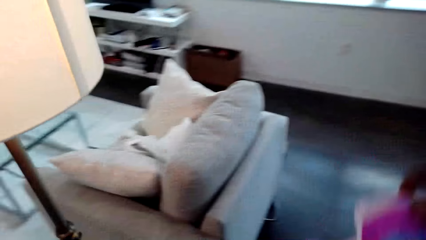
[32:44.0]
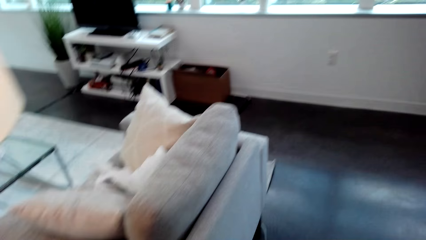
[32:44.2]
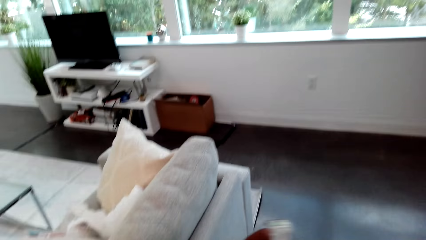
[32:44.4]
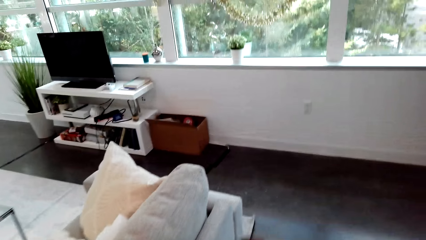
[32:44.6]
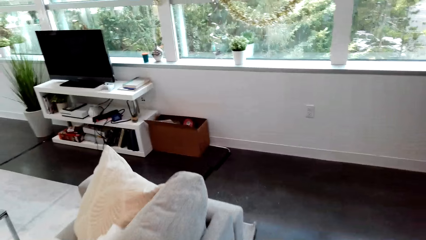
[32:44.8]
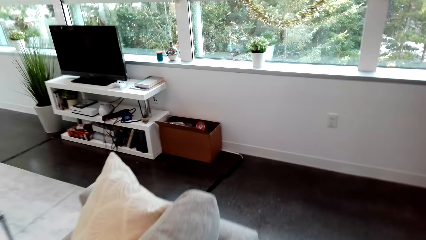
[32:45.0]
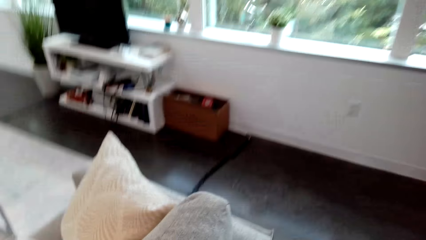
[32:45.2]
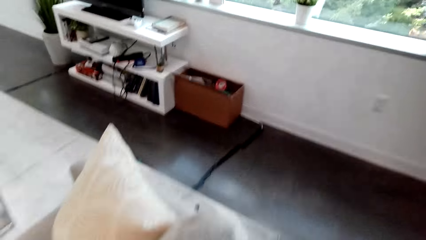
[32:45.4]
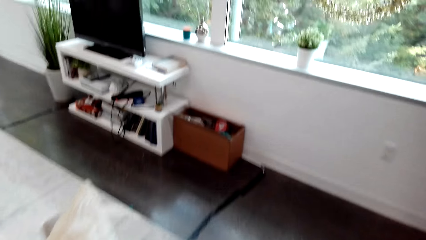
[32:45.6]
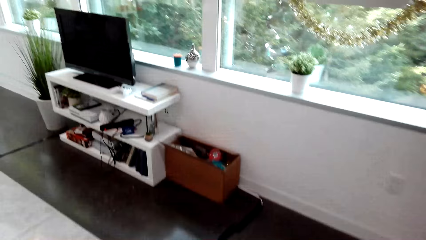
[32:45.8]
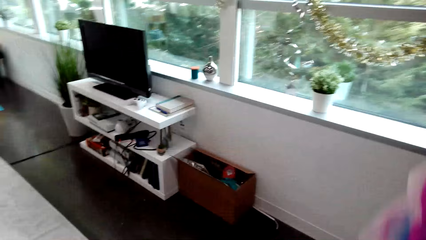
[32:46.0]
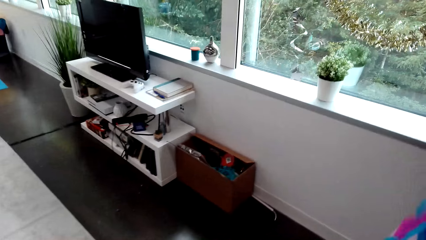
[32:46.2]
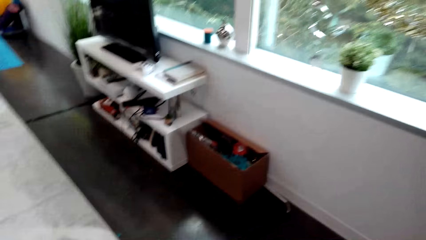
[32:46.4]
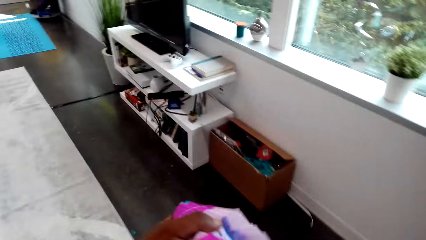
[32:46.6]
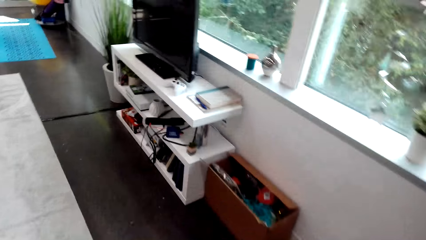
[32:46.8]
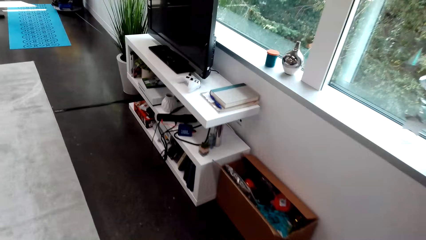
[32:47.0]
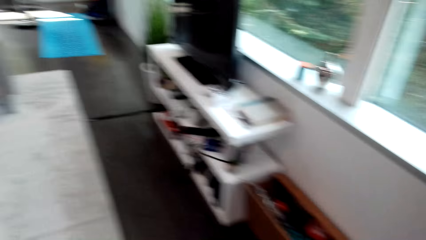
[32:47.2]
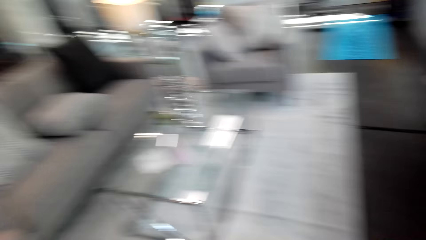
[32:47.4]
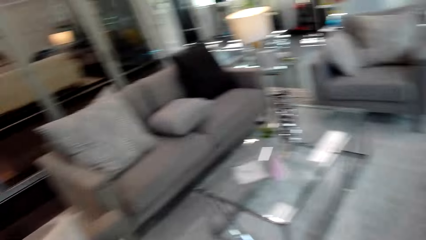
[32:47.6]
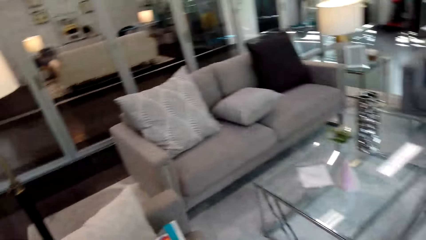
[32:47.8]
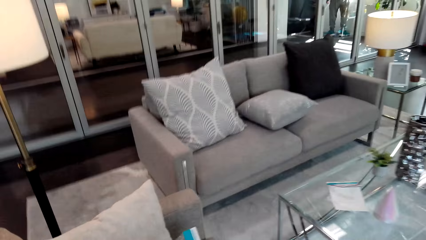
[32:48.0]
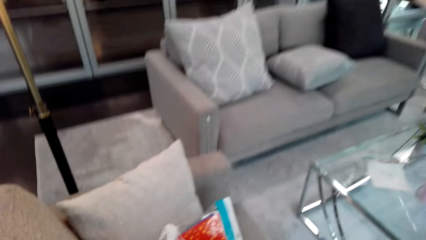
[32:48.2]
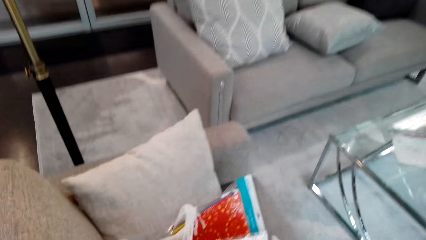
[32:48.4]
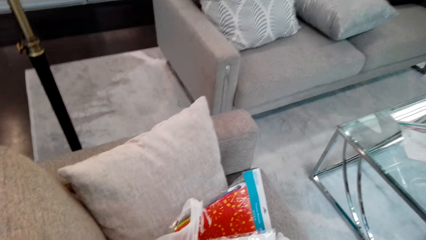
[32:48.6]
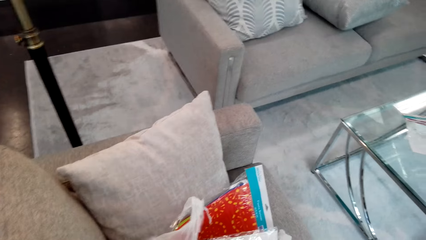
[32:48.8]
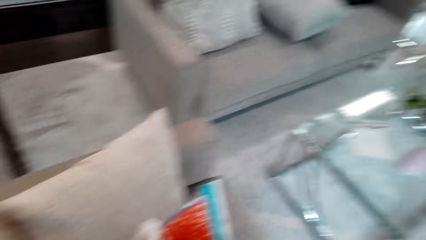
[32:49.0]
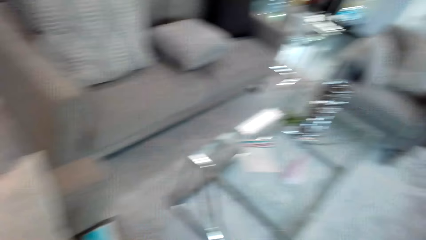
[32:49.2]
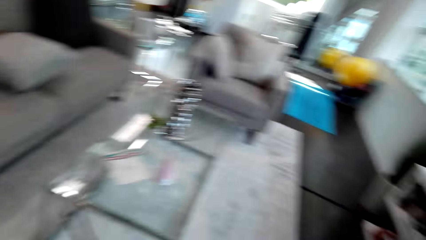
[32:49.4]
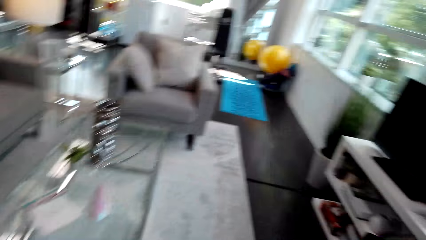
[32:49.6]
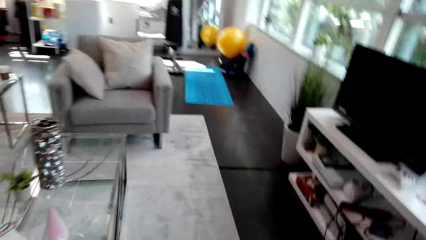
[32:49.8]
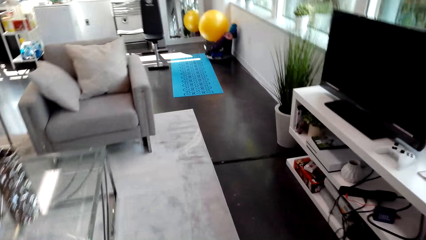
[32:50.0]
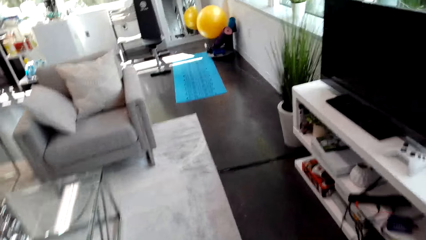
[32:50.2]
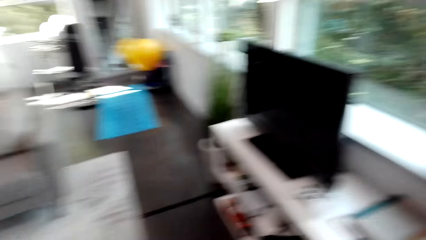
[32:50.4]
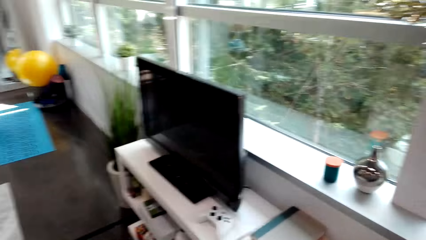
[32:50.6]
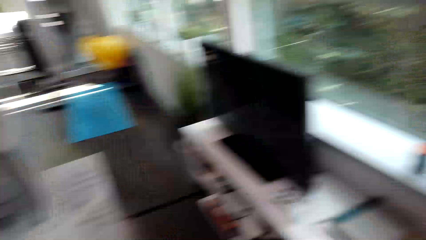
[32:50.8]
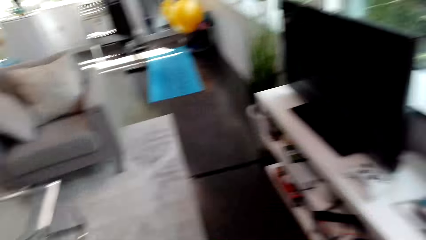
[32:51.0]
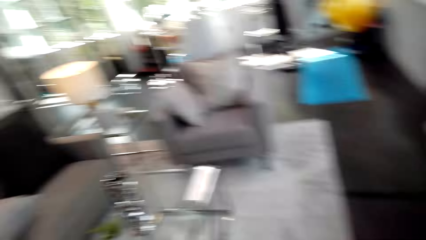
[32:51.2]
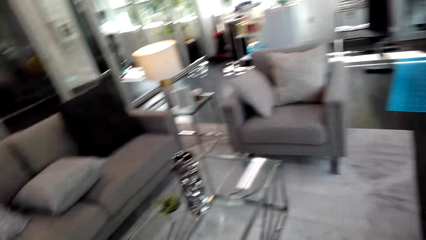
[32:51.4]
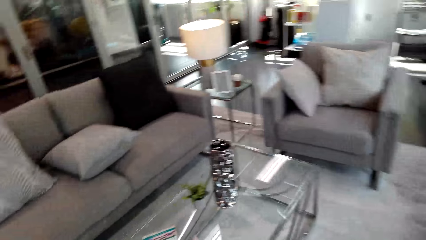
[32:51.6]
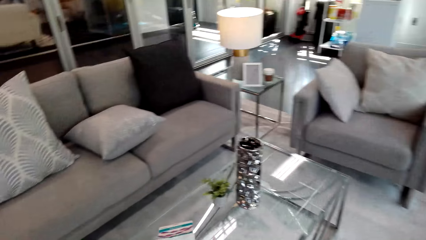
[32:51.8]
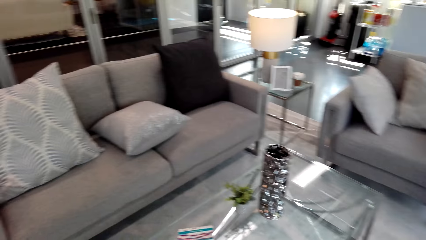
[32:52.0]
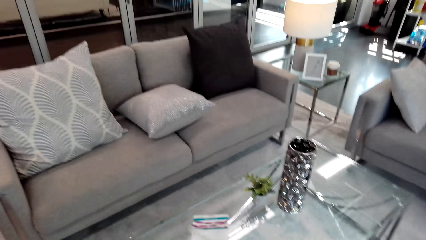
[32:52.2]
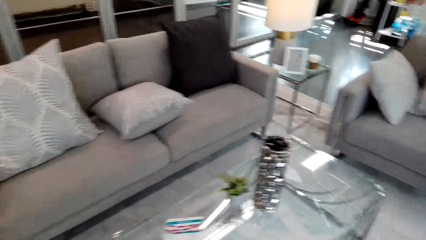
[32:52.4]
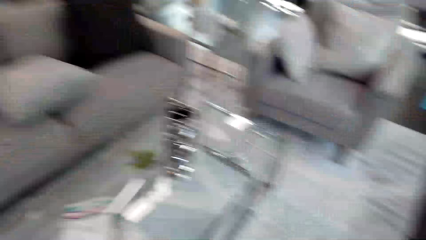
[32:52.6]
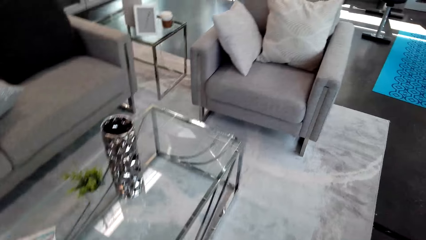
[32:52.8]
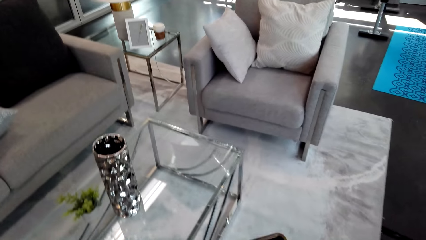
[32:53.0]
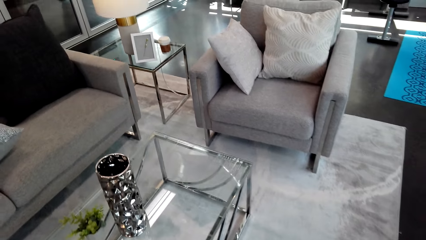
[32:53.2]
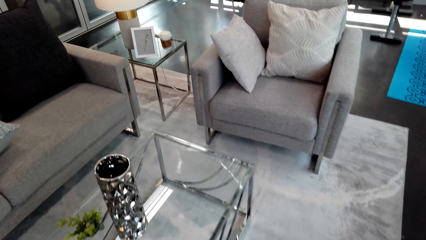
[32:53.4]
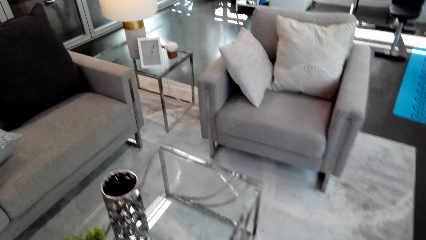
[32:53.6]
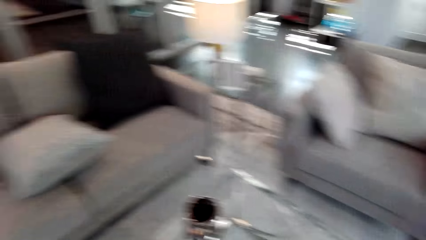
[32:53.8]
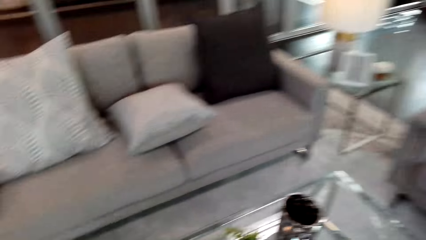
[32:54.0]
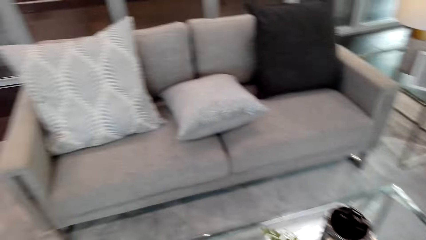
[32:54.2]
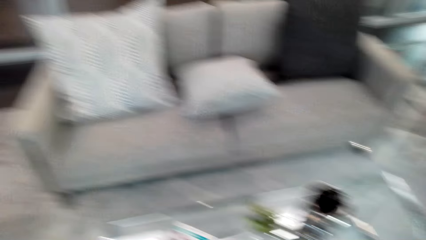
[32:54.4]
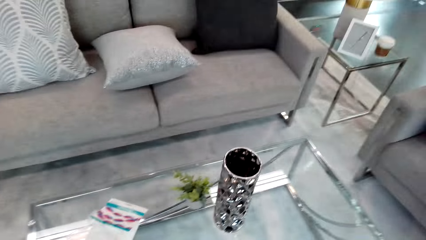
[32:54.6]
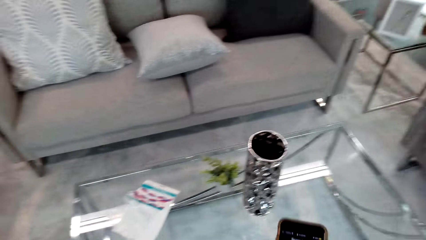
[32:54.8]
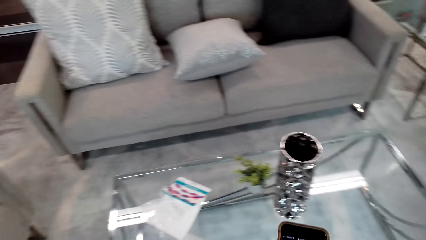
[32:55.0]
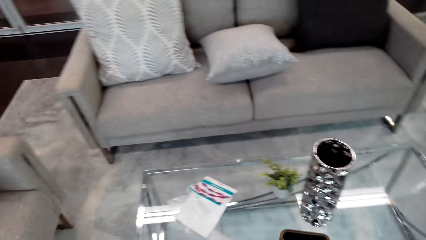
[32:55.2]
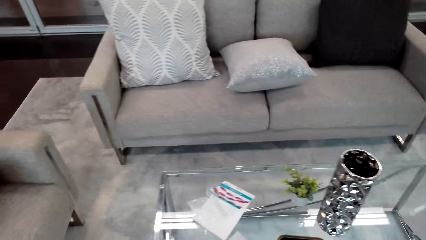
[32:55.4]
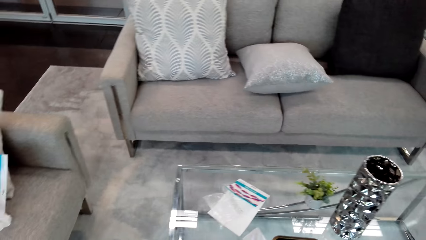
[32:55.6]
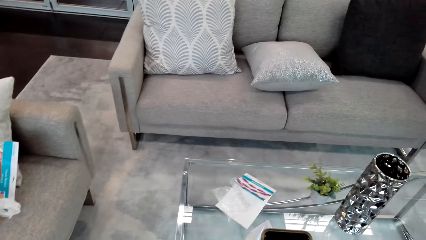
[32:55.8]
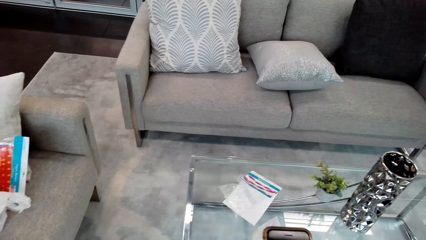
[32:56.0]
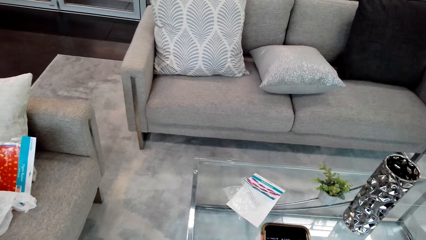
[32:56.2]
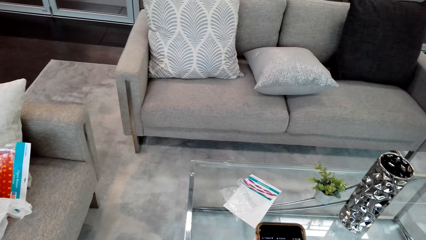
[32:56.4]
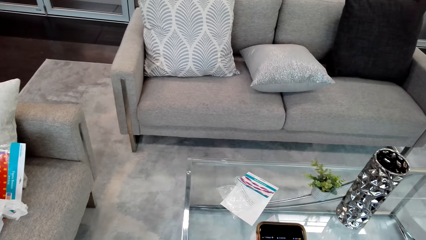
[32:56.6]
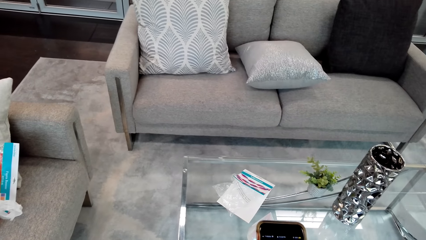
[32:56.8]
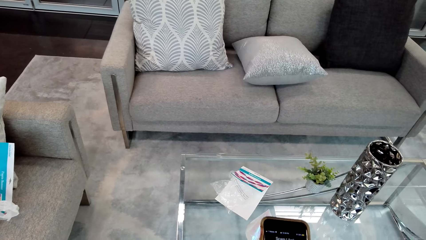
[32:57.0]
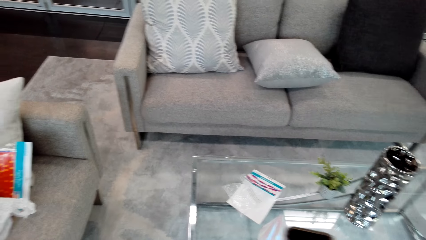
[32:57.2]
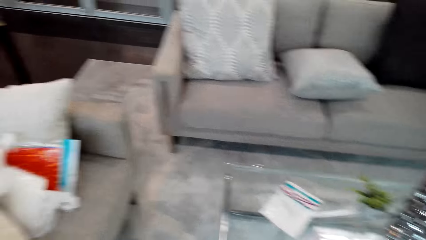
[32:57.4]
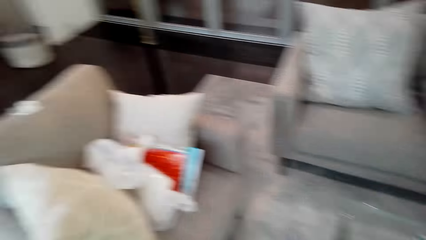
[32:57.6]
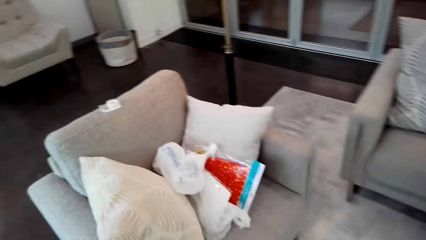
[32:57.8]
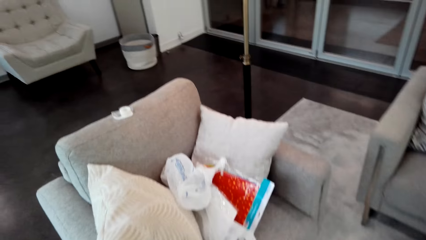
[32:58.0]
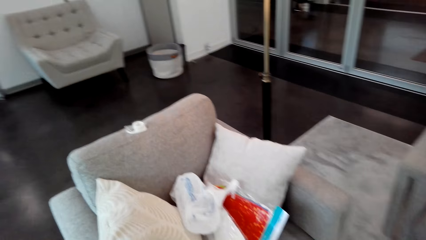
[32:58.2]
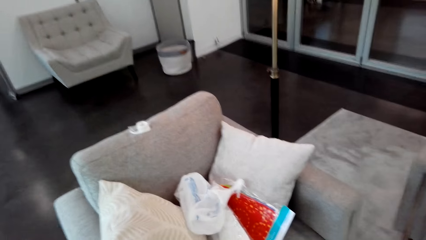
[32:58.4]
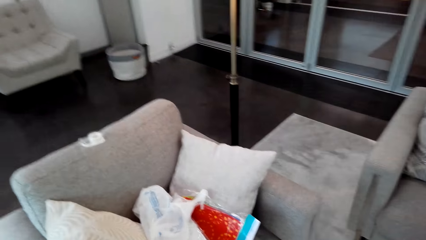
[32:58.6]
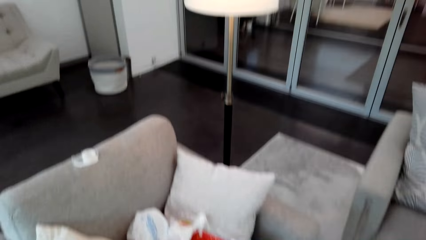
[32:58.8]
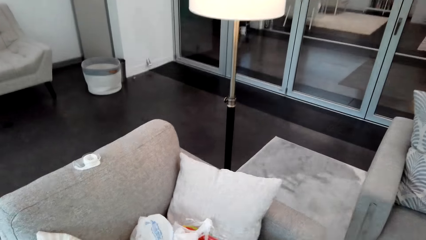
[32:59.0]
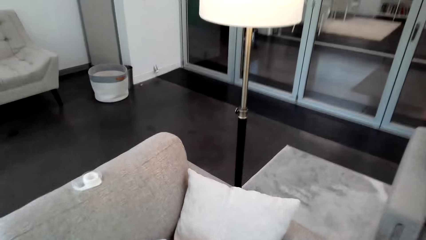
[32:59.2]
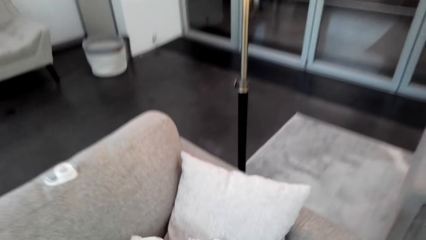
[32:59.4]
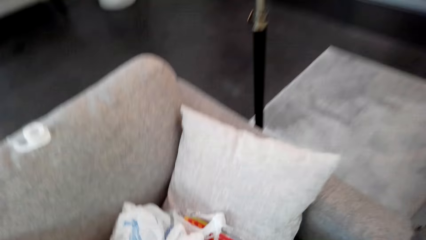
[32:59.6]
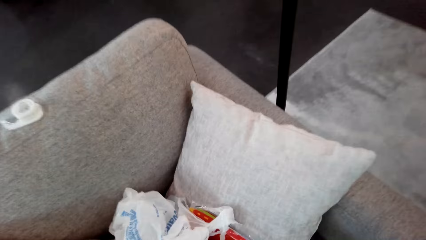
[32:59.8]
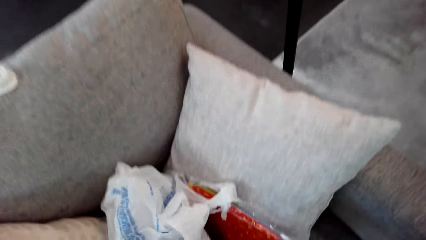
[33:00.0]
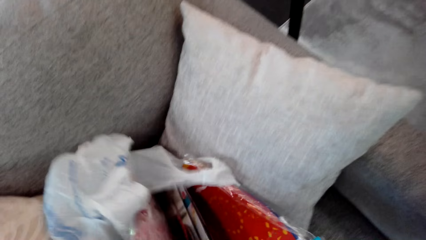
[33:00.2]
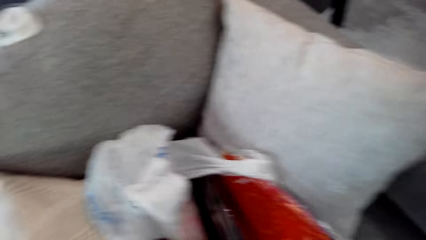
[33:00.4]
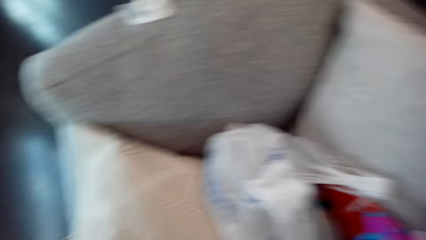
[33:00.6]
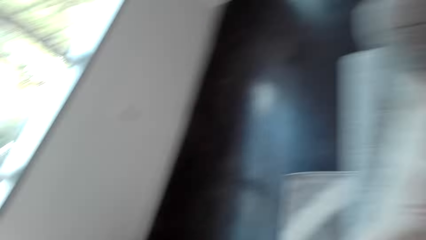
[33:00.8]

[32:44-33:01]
The camera wearer operates a phone. They pick up the mobile phone.
